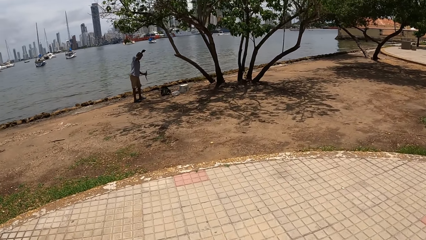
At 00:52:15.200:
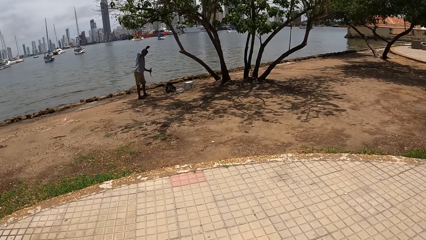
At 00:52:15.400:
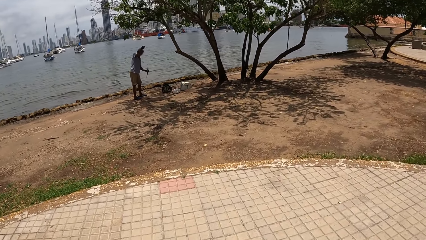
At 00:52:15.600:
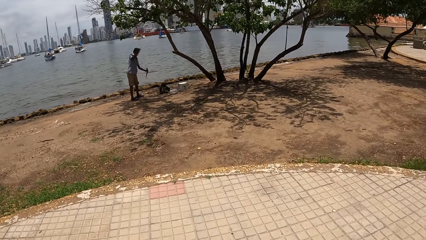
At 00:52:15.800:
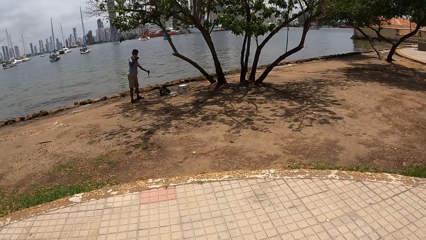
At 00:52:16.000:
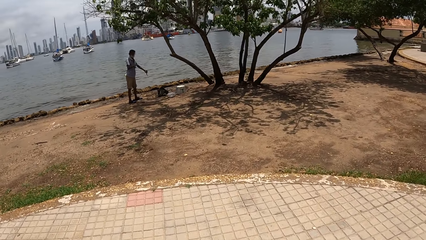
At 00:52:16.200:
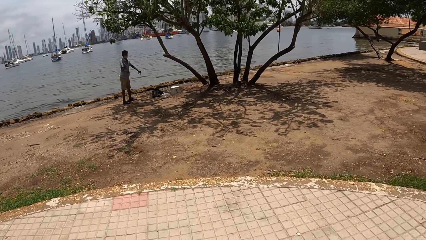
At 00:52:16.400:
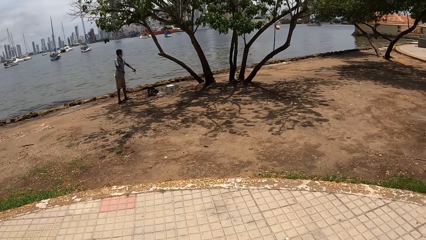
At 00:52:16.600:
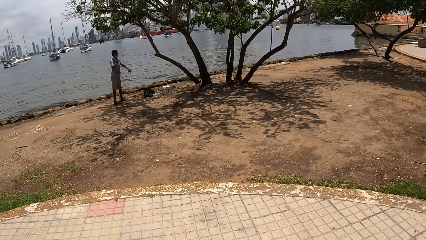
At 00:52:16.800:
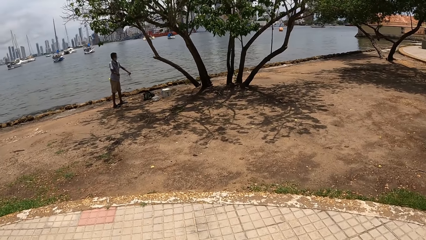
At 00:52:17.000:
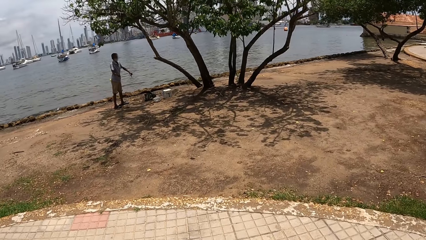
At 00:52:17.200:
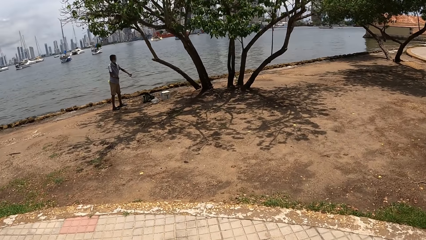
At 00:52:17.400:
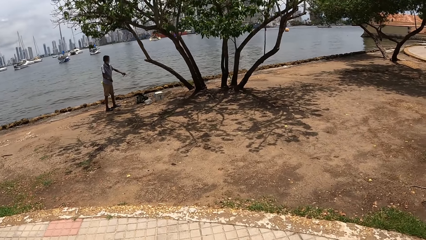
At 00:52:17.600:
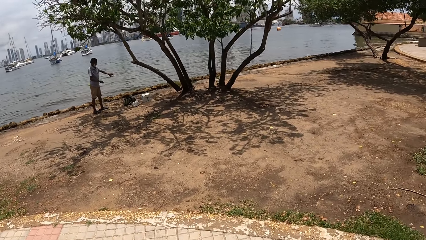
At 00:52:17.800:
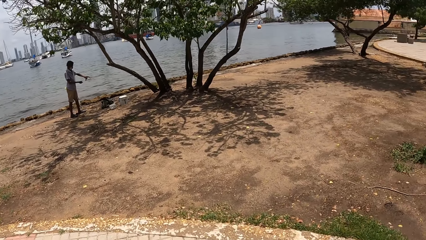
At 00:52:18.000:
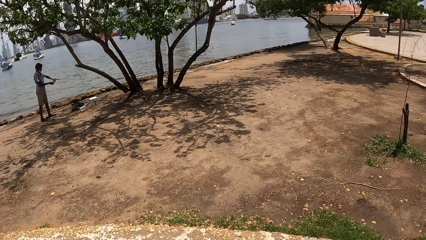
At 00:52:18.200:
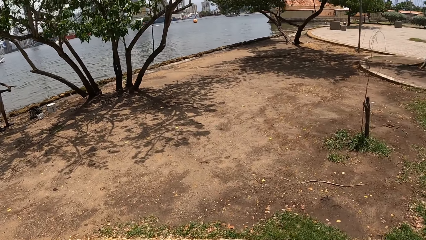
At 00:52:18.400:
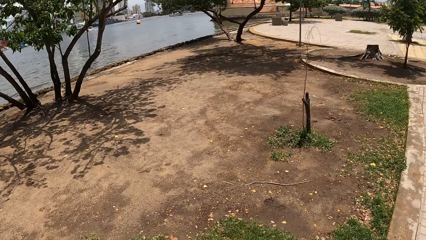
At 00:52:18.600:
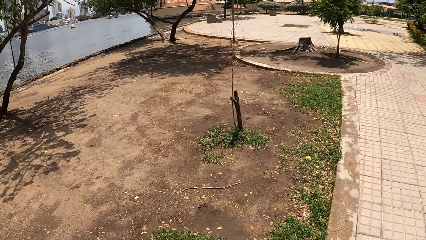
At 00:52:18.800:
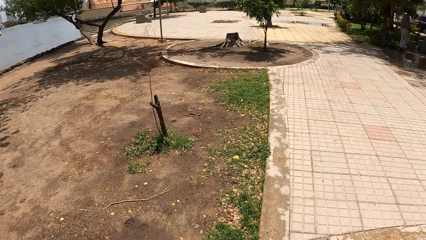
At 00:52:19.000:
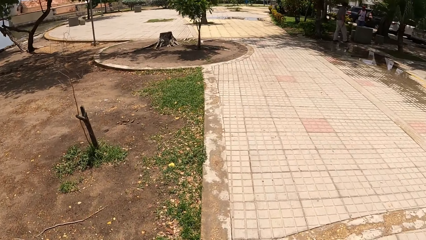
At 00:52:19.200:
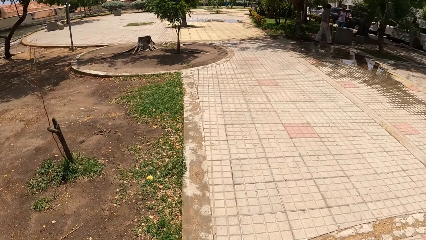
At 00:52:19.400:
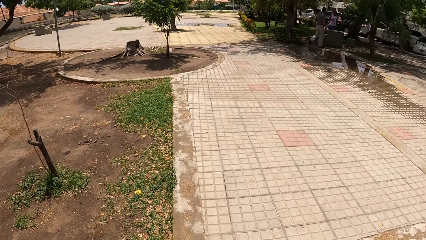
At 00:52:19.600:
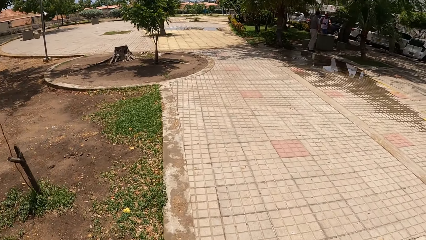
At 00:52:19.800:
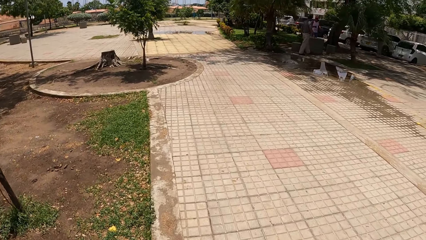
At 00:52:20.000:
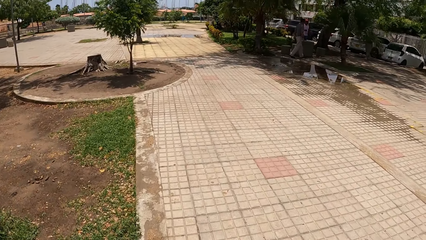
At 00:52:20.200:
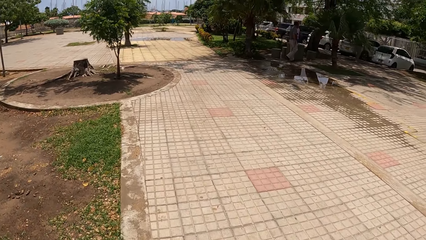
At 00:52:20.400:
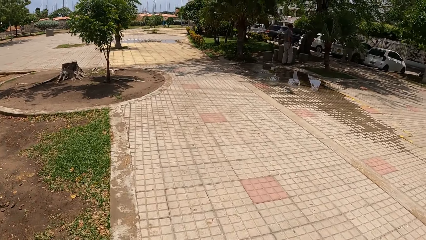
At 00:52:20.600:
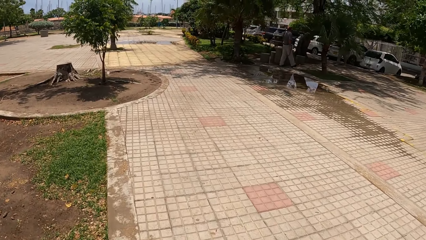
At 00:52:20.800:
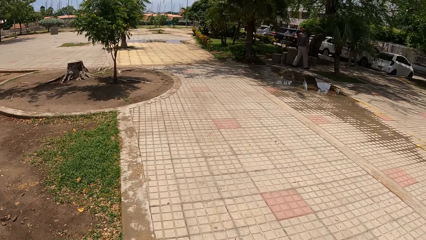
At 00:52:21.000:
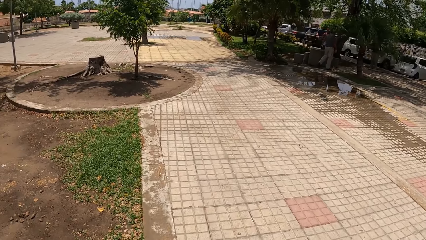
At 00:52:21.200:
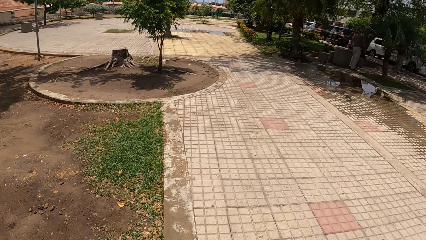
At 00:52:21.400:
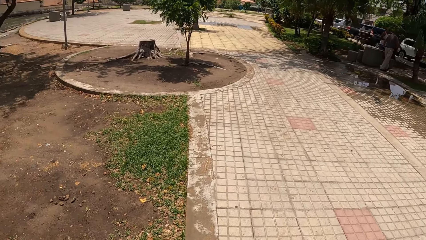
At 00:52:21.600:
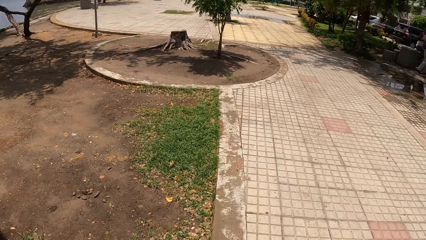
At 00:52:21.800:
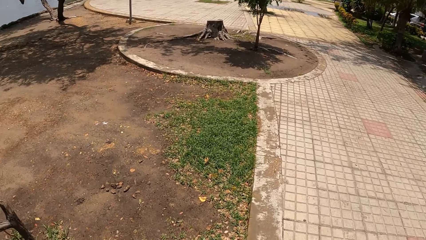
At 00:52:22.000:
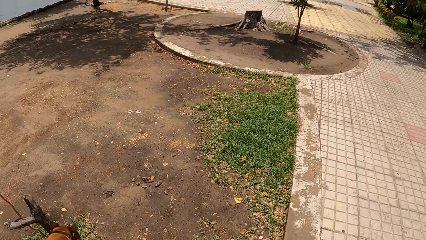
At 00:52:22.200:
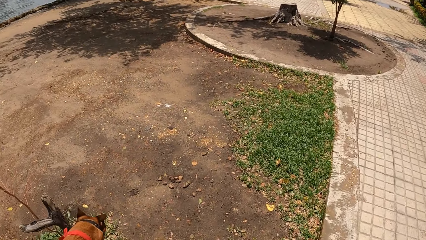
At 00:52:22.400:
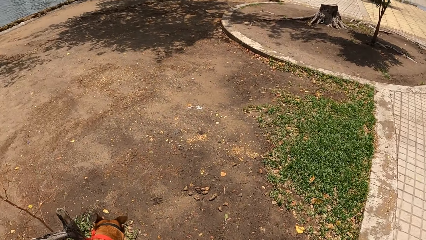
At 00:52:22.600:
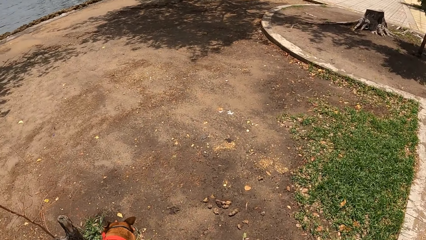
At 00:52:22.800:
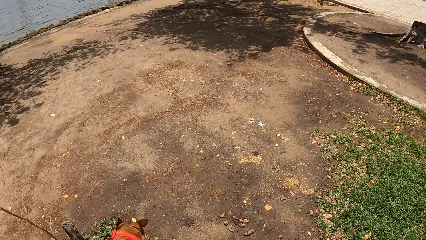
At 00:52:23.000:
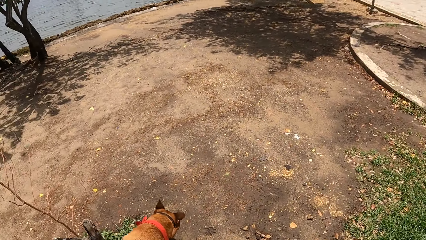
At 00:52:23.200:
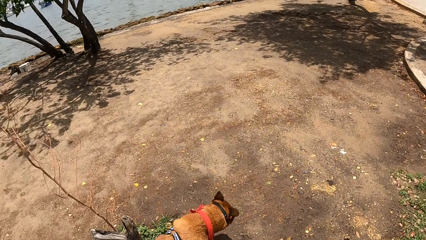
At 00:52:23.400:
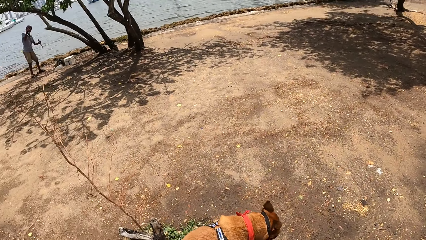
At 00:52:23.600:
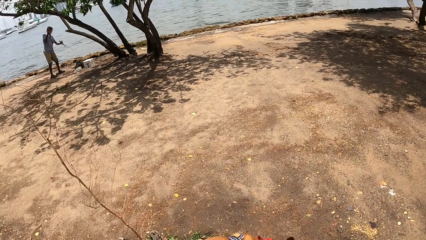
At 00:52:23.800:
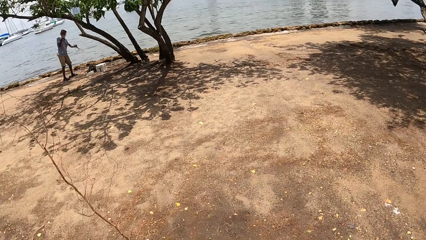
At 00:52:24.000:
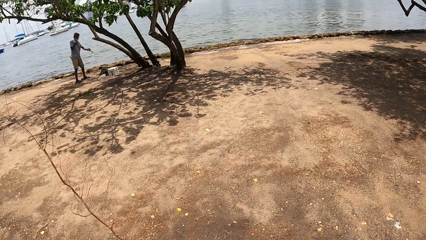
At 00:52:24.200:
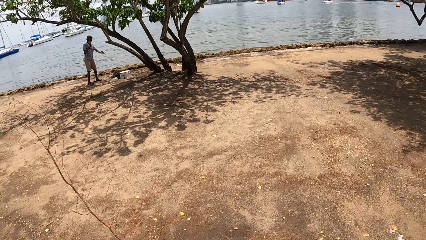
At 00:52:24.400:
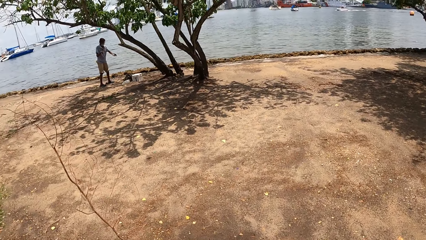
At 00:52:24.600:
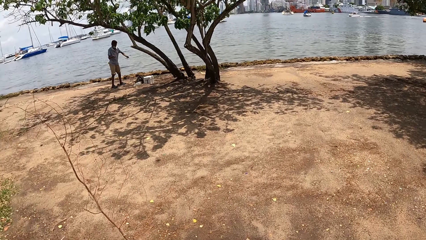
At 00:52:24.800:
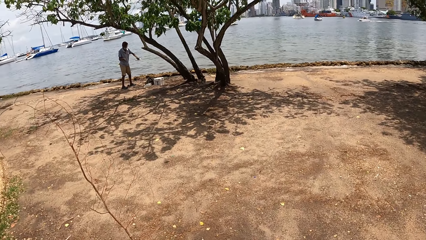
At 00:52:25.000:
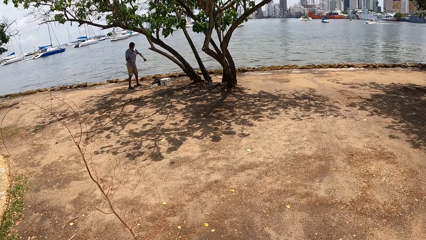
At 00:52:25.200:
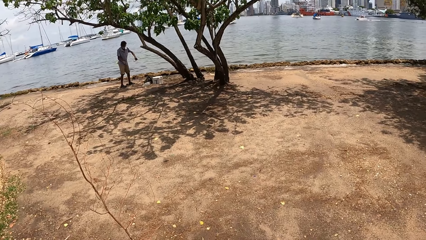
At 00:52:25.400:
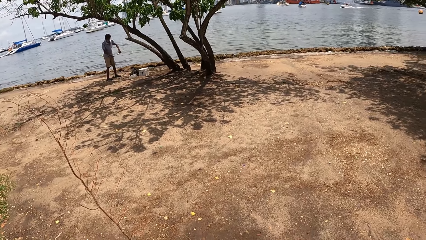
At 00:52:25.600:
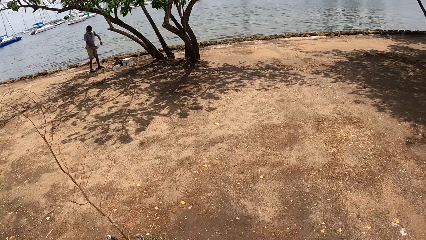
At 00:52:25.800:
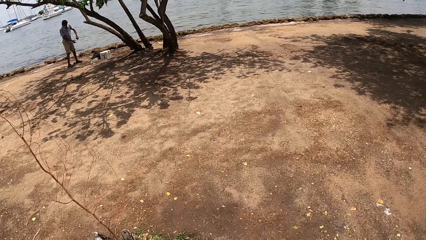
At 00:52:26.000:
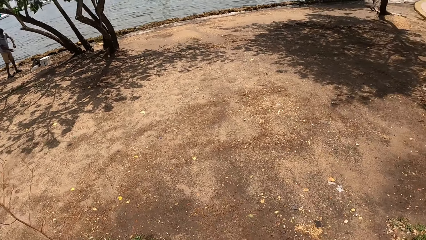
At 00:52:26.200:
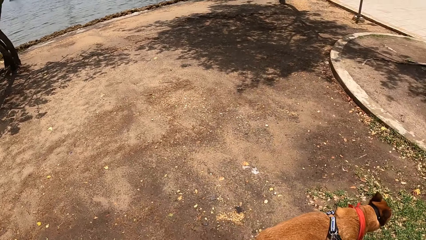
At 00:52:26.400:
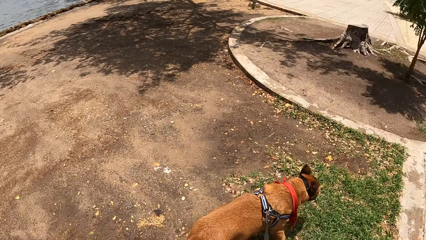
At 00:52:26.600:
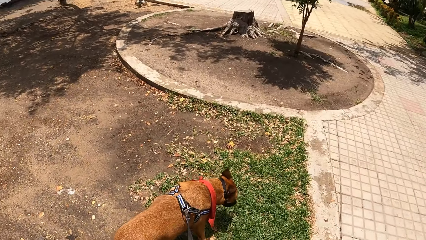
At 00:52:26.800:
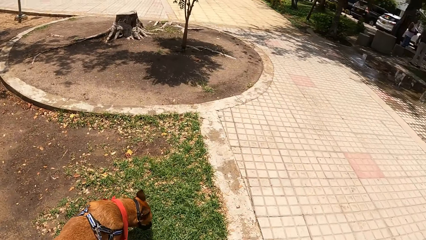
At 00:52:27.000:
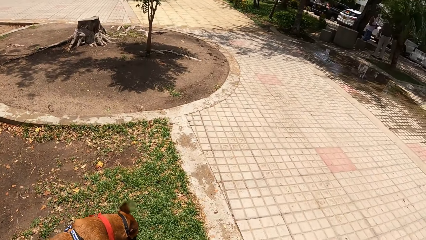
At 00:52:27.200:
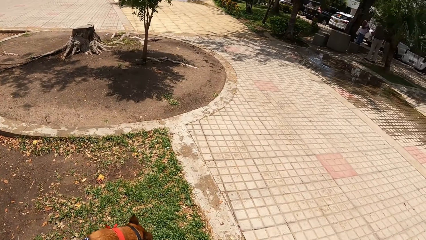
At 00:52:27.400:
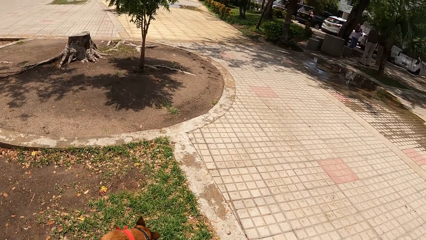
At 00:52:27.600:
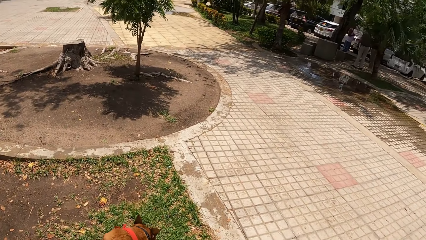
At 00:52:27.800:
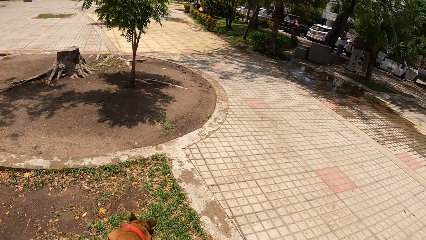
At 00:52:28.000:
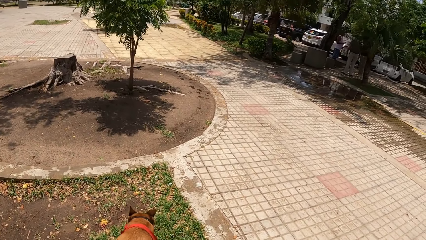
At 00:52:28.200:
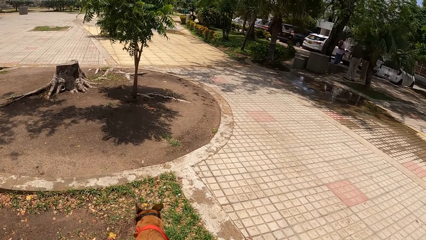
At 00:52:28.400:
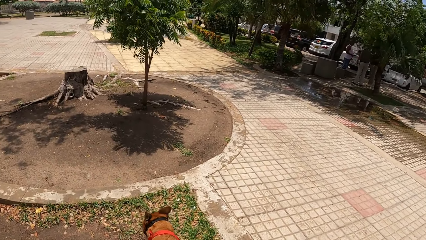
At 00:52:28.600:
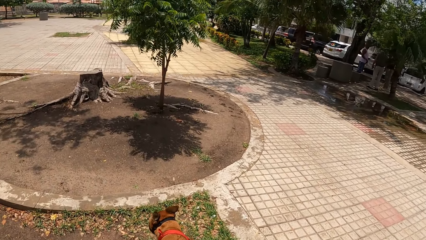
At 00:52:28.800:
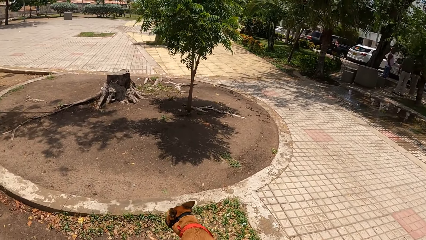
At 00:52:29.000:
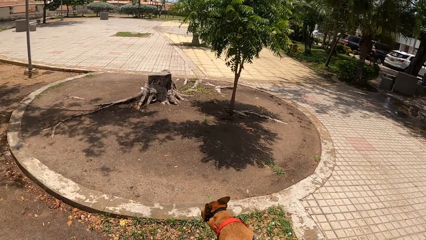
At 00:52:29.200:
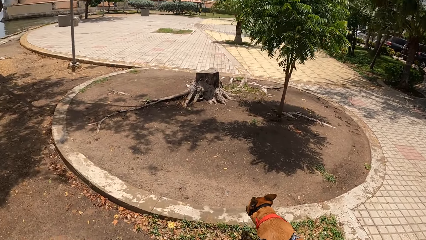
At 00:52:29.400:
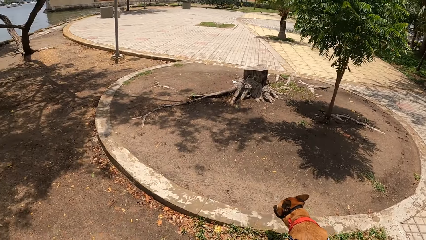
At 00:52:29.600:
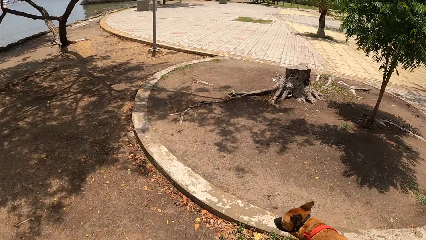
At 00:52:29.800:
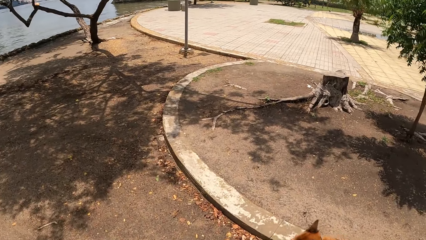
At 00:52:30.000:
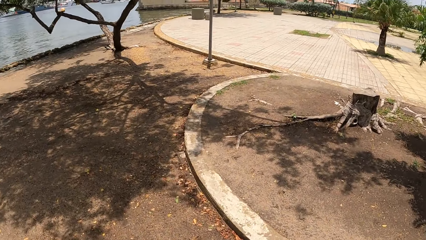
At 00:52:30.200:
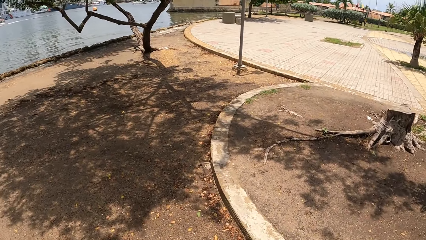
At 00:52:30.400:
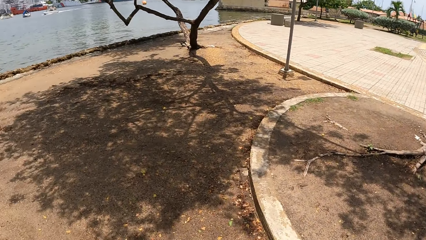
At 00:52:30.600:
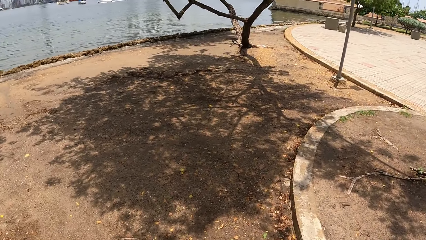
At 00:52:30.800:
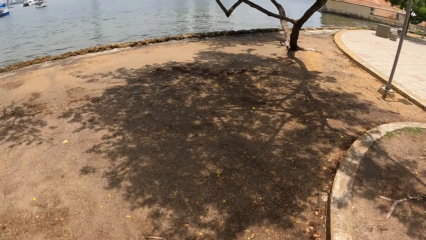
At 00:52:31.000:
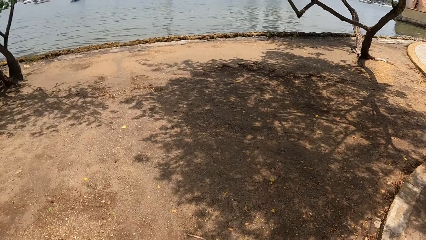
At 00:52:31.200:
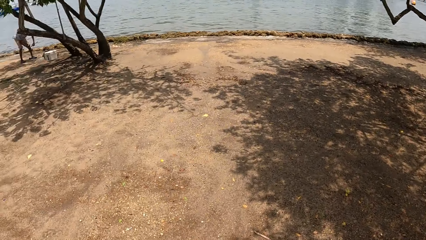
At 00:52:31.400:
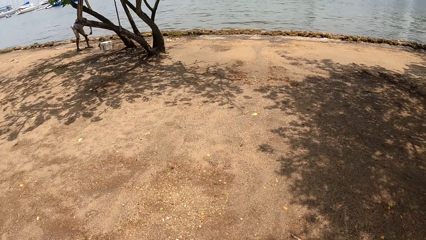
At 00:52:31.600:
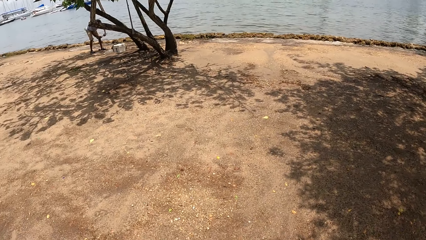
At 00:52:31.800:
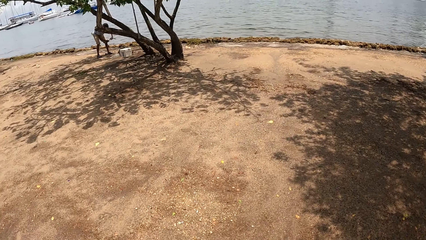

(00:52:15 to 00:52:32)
The camera wearer walks the dog along the pavement. They stop along the sidewalk. They look around. They walk around with the dog.
